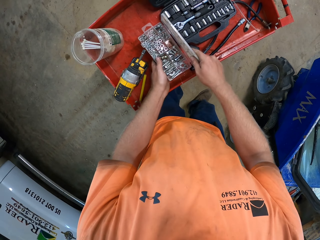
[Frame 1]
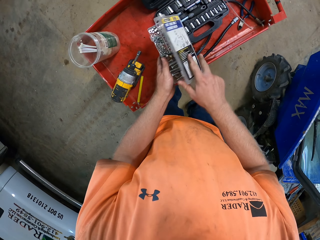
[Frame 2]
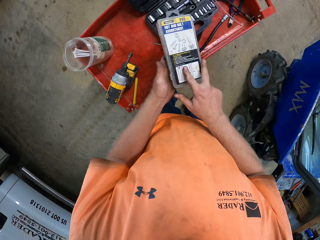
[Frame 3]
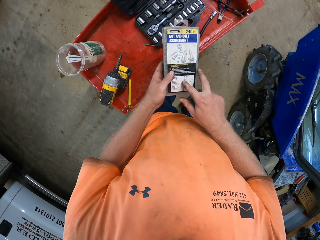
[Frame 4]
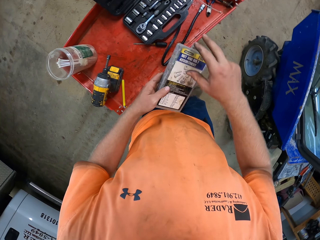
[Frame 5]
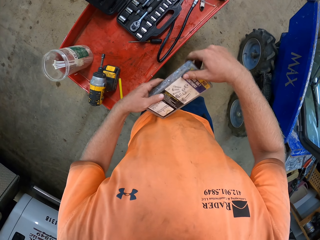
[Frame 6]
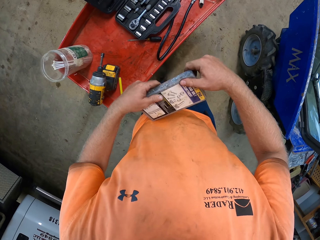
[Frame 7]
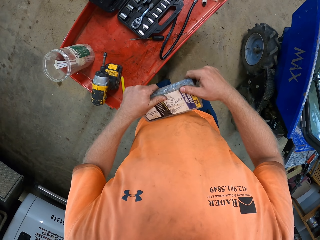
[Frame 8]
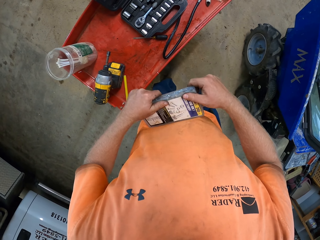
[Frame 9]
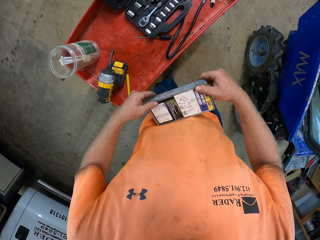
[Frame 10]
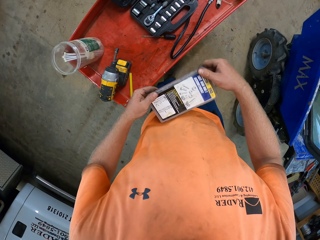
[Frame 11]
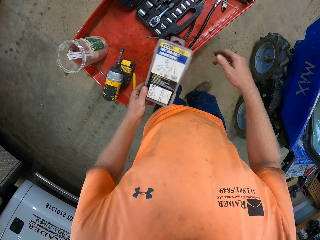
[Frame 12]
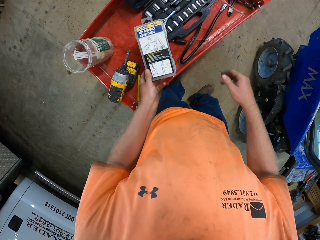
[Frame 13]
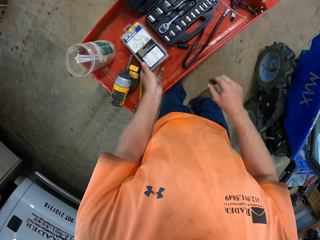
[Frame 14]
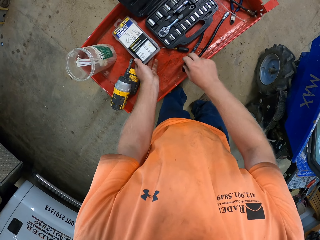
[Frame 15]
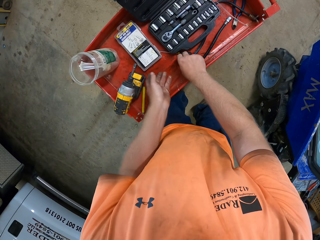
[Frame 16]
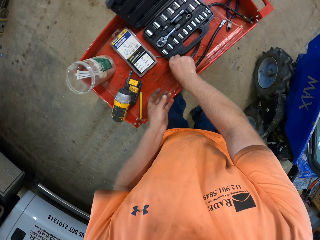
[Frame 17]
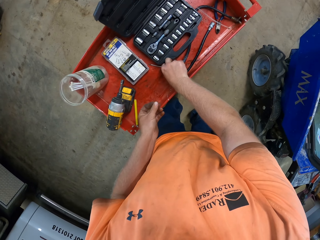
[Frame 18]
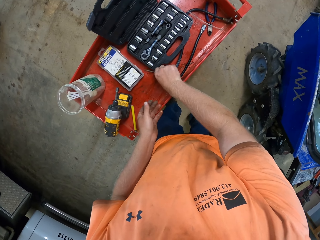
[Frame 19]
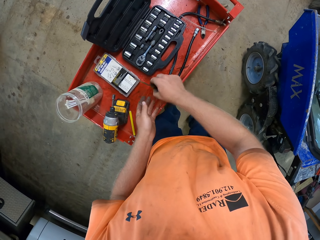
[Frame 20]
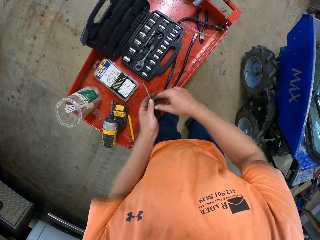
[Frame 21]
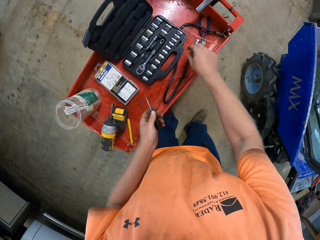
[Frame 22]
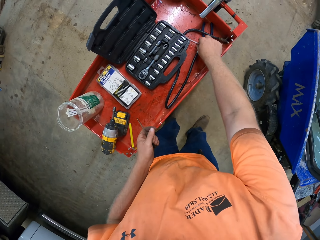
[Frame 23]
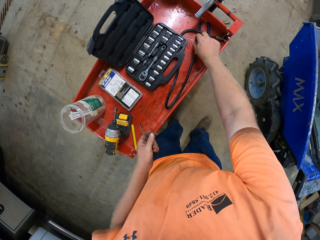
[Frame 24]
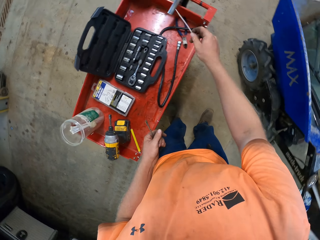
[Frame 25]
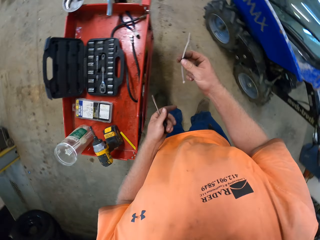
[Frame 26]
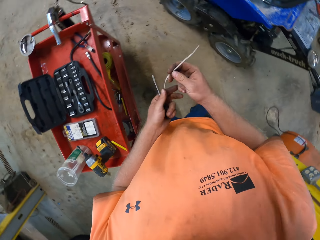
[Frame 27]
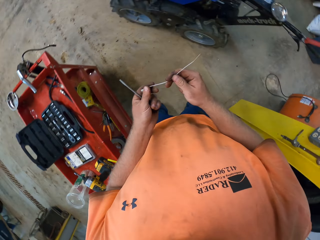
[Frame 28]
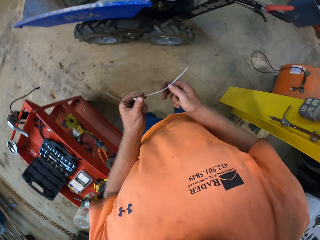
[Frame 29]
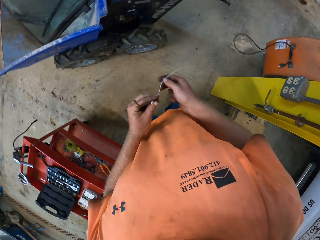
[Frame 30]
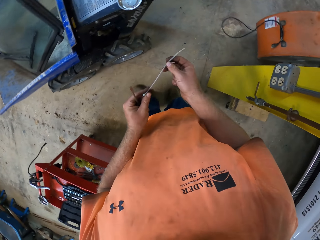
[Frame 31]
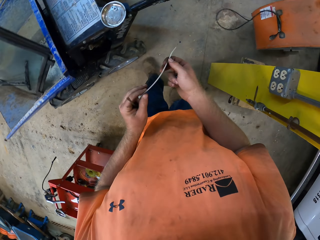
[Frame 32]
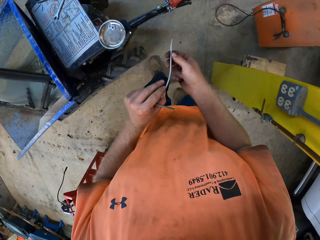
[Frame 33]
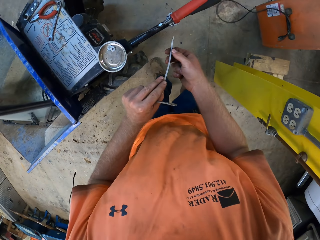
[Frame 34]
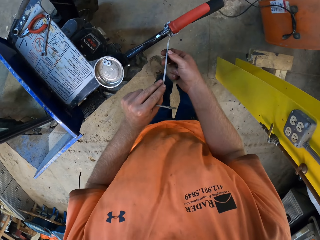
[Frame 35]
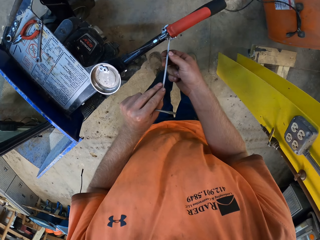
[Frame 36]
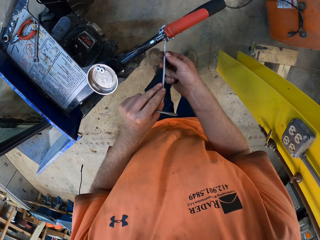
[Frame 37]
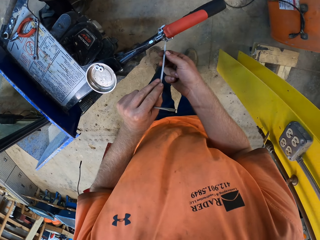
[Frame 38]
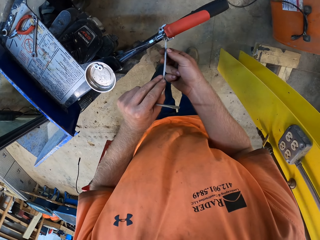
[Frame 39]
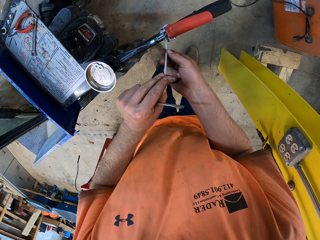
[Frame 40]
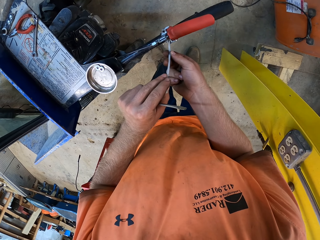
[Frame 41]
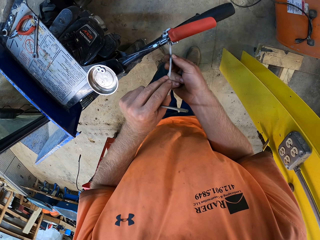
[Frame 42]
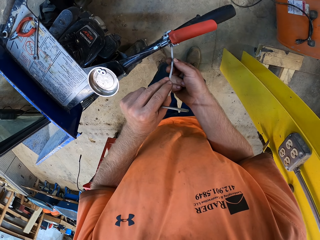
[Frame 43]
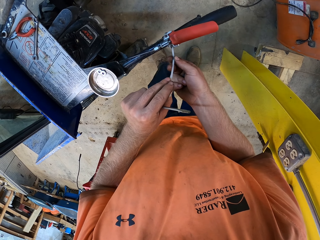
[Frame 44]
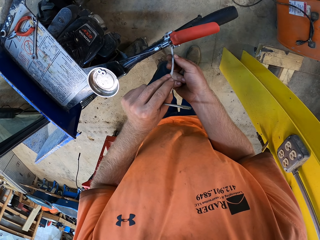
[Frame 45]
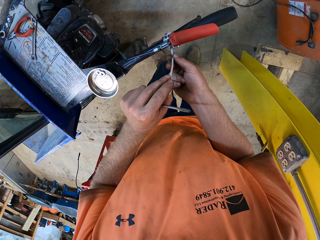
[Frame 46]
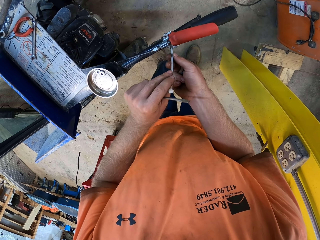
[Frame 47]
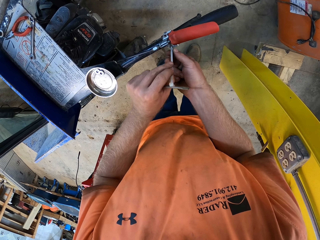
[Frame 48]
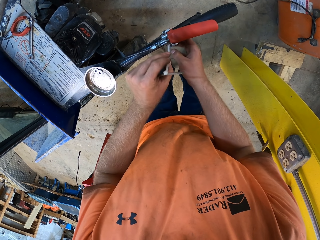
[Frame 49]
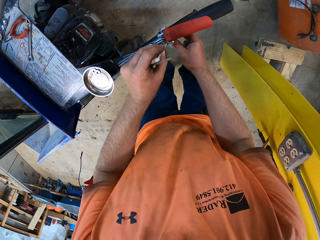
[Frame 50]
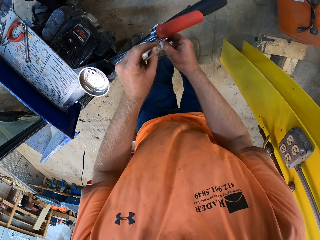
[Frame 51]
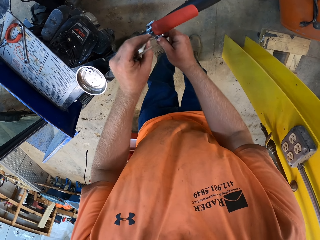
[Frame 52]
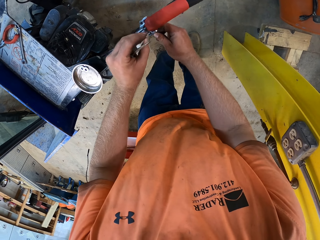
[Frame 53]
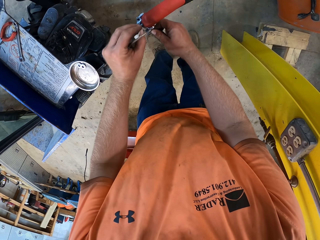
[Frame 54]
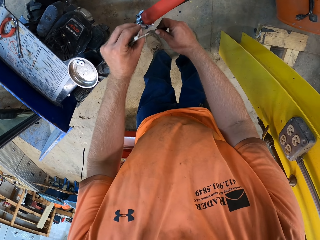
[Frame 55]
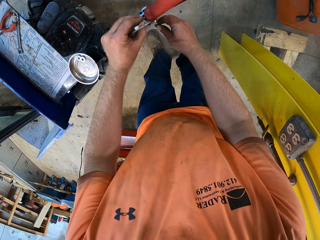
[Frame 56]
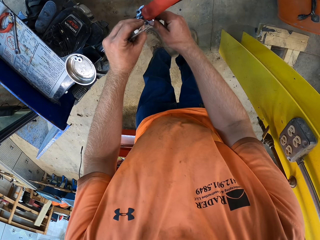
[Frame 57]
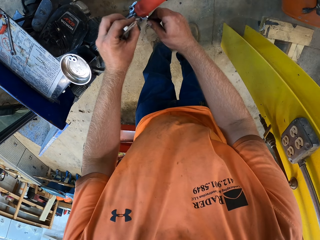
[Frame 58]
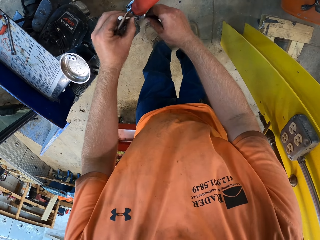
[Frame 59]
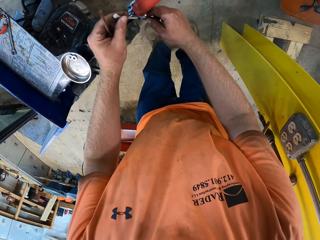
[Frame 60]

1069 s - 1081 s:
The camera wearer closes the screw set case in his hands with his right hand. He places the screw set case in his left hand on the workshop trolley. He picks up a screwdriver from the workshop trolley with his right hand. He passes the screwdriver in his right hand to his left hand. He picks up the cable tie from the workshop trolley with his right hand. He holds the cable tie with both hands. He inserts the cable tie in his hands in the clutch lever on the handle of the mini dumper.

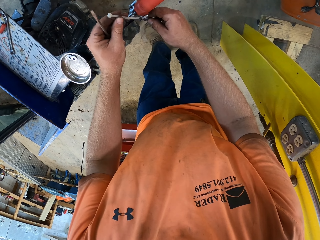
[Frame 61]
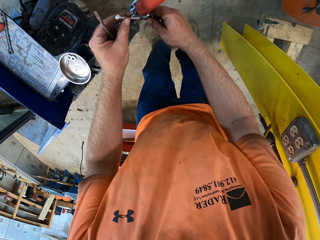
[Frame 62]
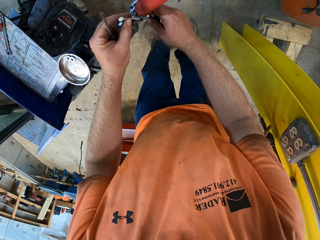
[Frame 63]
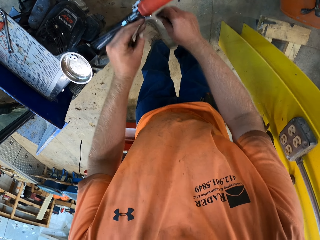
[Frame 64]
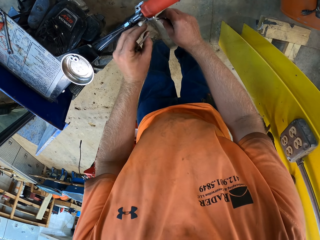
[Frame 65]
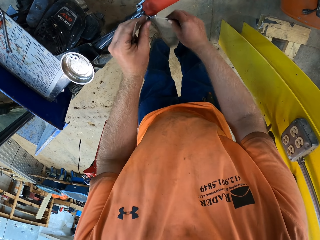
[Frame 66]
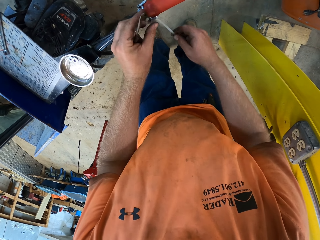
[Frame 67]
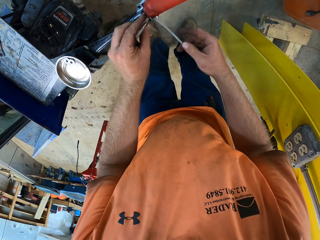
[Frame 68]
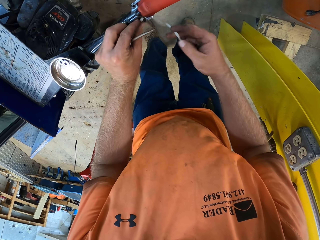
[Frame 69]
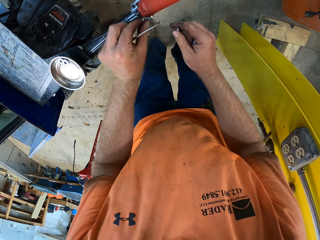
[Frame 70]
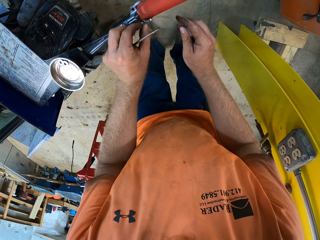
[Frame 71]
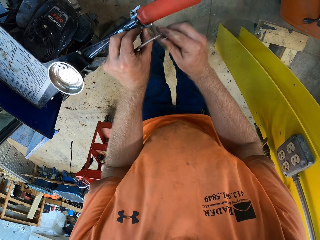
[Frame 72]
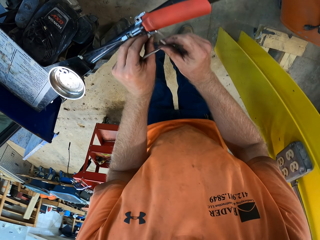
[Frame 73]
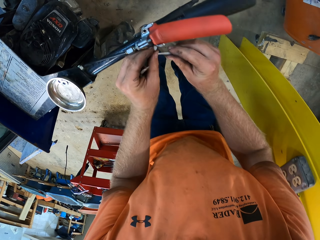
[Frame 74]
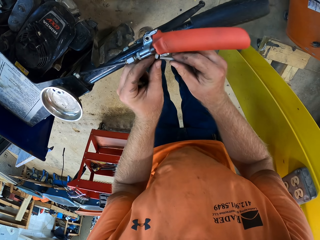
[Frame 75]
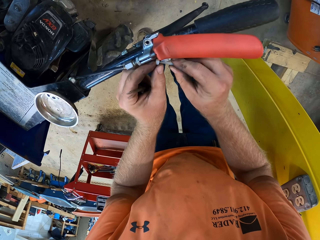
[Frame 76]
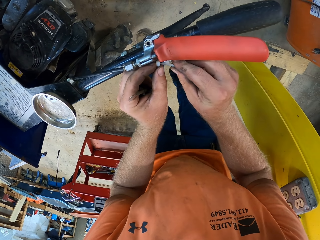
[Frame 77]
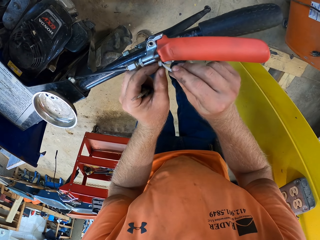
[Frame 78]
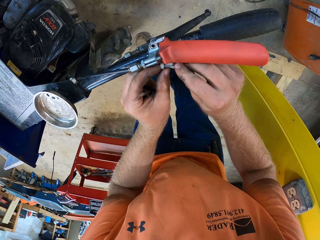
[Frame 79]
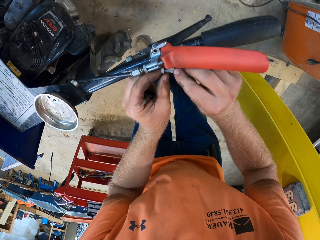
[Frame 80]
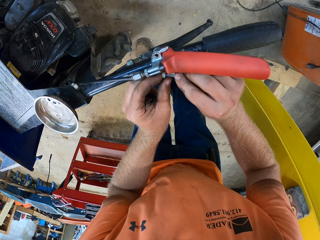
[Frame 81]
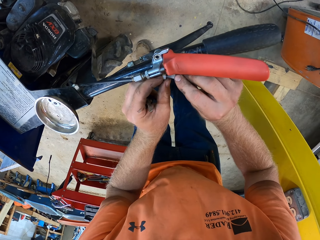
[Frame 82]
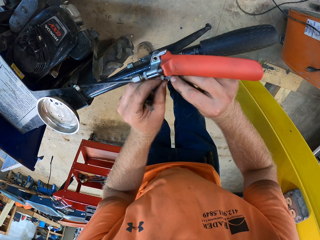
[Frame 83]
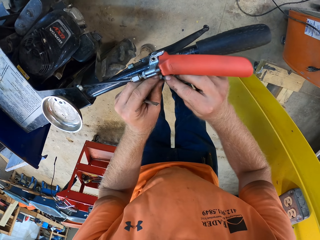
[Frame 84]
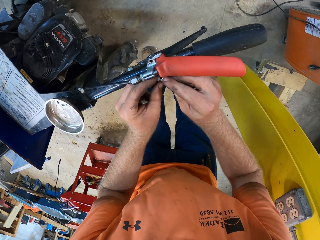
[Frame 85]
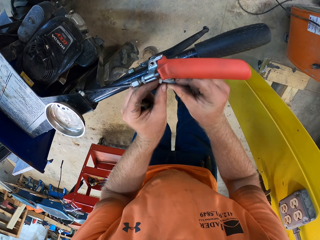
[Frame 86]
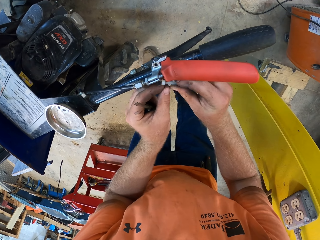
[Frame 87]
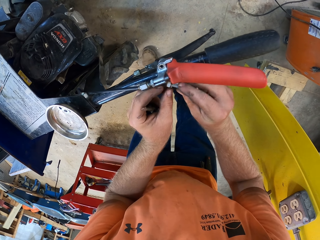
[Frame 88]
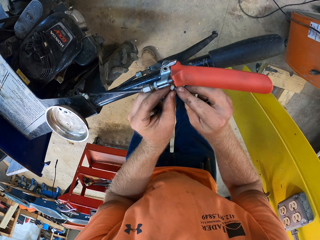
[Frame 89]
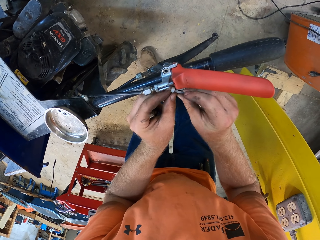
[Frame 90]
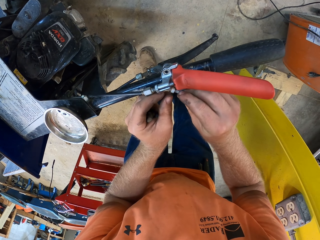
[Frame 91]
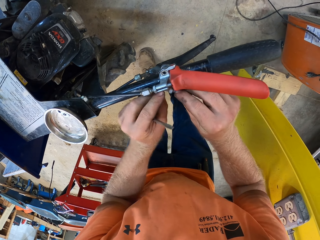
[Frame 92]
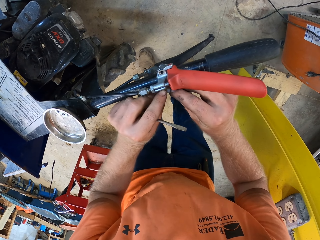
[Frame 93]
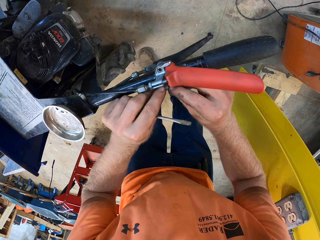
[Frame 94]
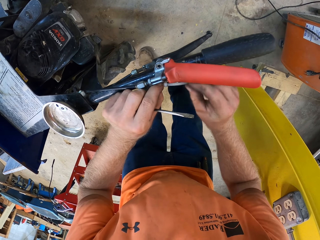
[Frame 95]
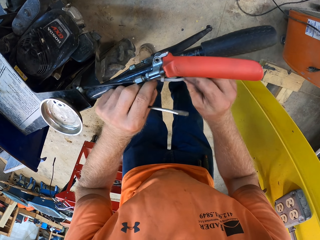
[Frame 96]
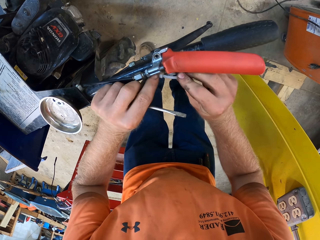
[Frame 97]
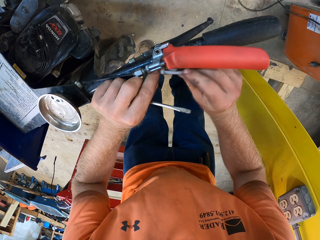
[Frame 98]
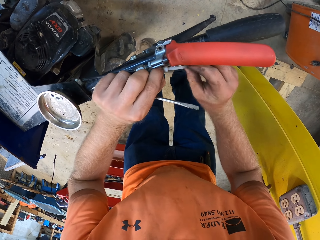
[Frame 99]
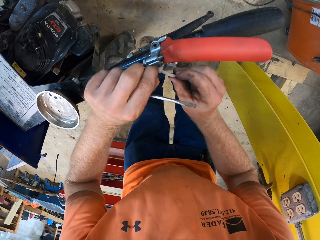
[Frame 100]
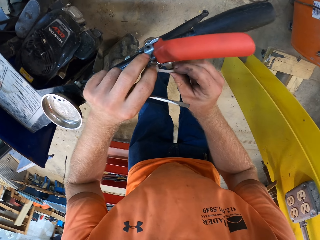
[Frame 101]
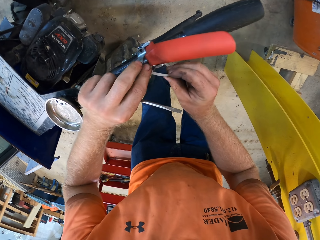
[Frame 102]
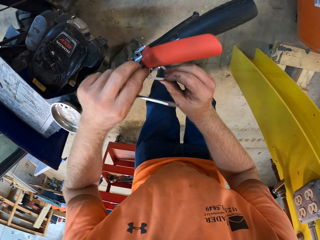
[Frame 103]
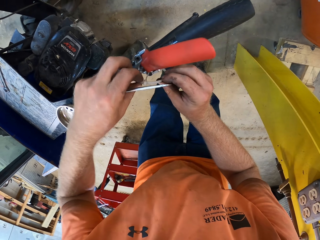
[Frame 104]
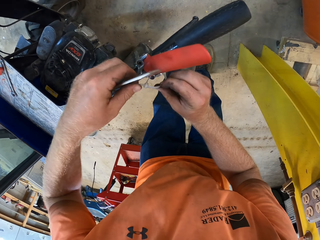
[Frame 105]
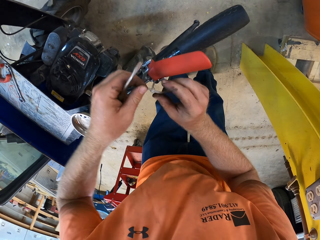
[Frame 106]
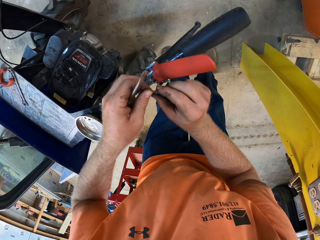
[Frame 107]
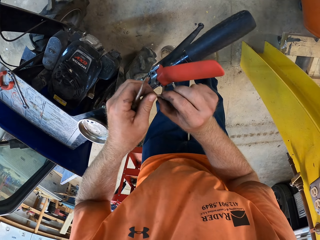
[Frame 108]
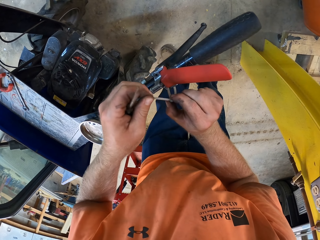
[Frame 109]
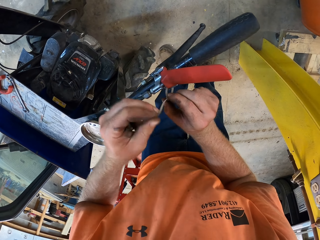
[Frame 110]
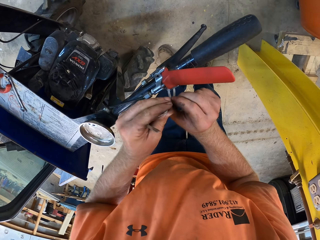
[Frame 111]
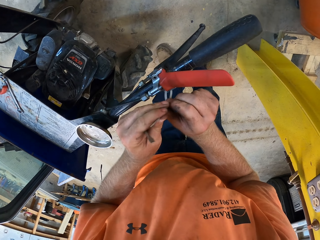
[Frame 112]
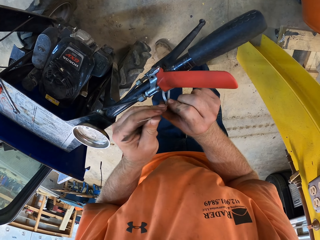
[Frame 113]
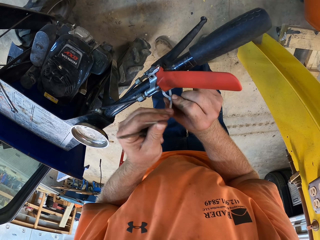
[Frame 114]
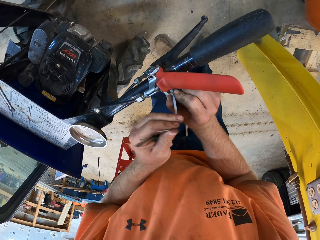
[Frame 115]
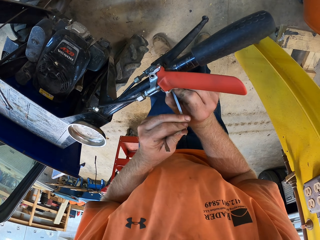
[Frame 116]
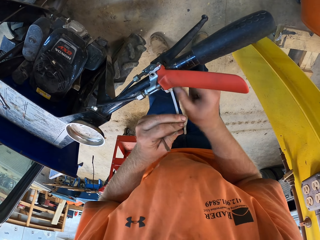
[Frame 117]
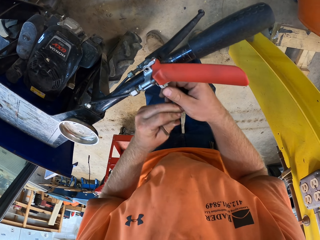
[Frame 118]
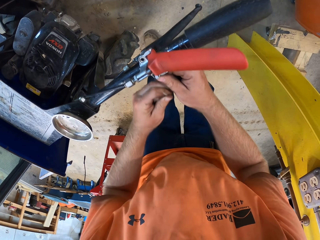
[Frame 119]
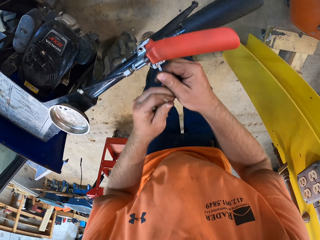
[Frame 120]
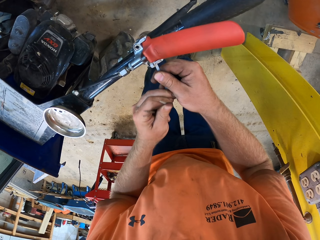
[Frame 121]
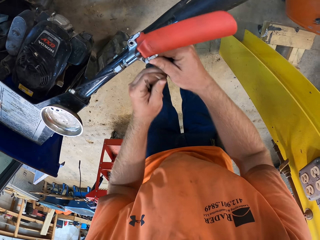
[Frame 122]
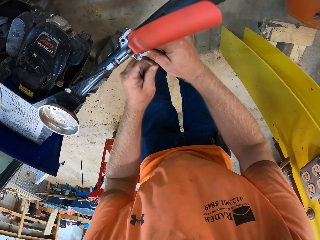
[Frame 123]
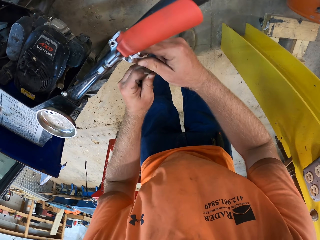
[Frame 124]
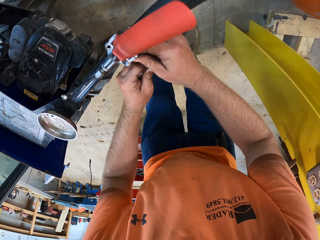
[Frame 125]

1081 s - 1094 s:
The camera wearer ties the cable ties in the clutch lever on the handle of the mini dumper with his hands. He pulls the cable ties in the clutch lever on the handle of the mini dumper with his hands.
